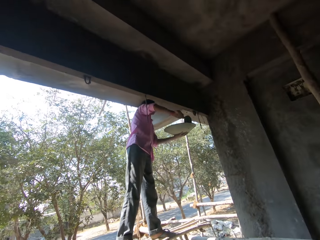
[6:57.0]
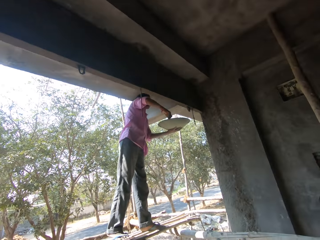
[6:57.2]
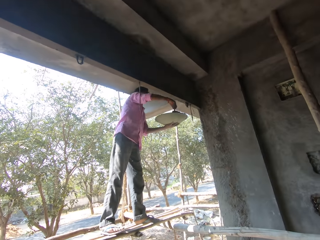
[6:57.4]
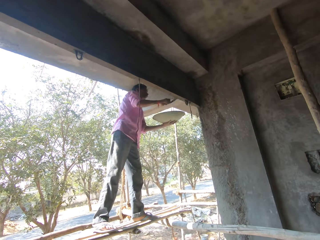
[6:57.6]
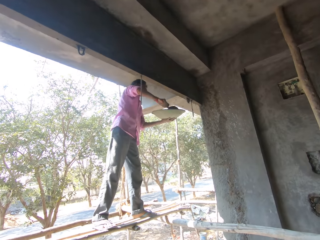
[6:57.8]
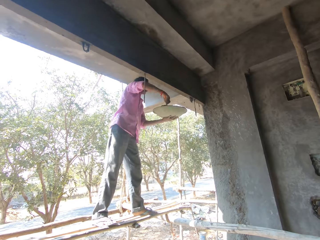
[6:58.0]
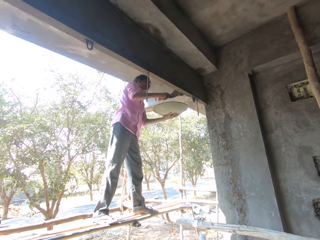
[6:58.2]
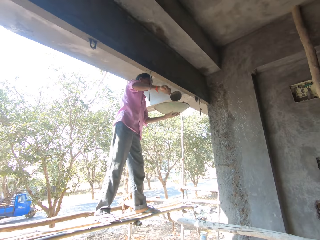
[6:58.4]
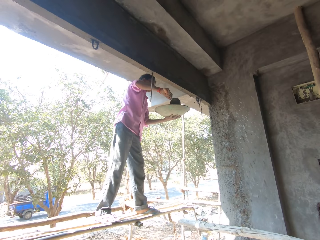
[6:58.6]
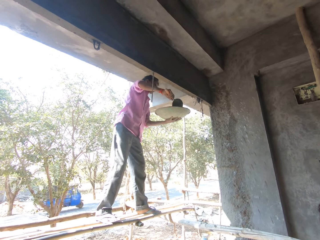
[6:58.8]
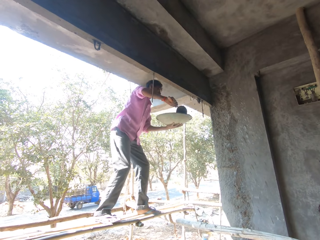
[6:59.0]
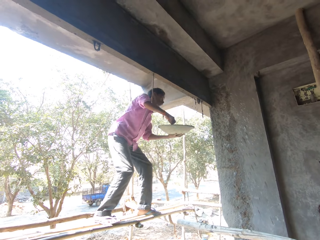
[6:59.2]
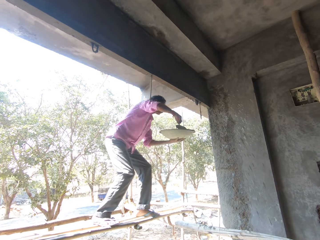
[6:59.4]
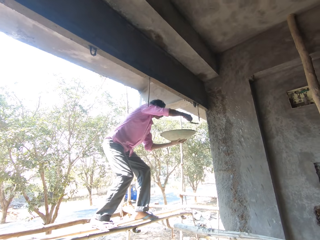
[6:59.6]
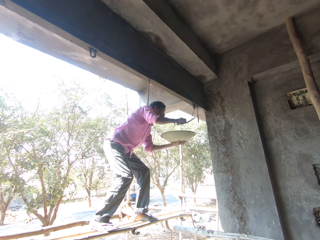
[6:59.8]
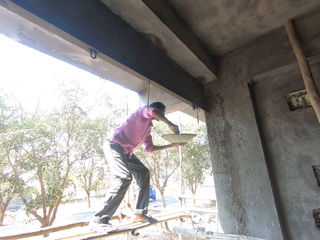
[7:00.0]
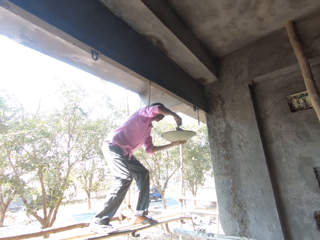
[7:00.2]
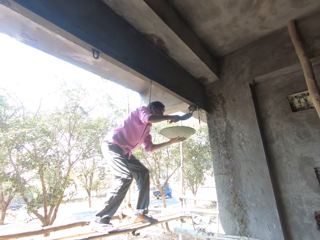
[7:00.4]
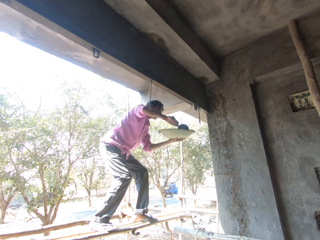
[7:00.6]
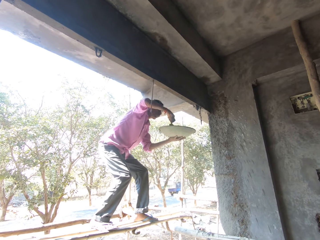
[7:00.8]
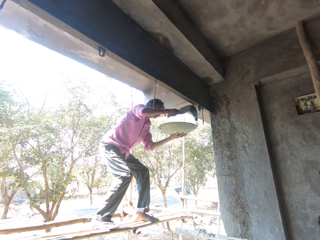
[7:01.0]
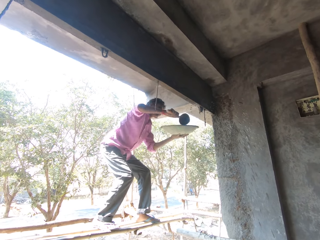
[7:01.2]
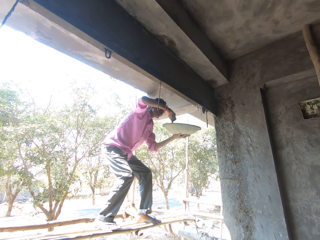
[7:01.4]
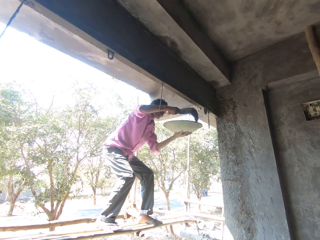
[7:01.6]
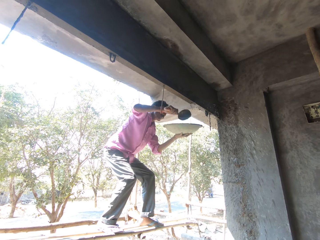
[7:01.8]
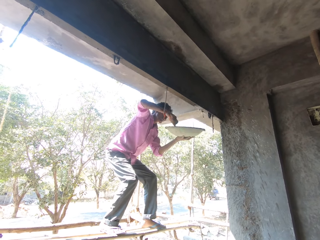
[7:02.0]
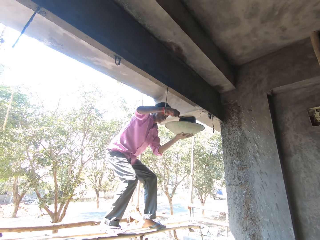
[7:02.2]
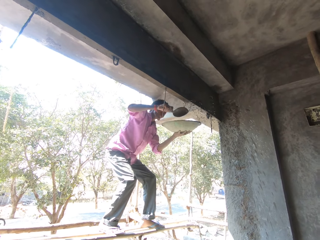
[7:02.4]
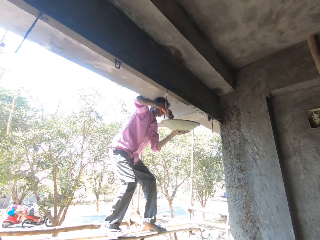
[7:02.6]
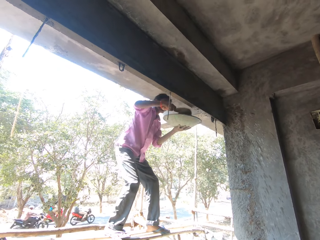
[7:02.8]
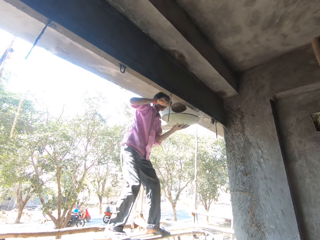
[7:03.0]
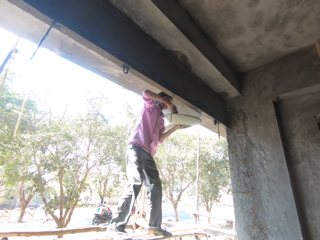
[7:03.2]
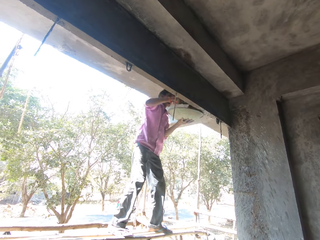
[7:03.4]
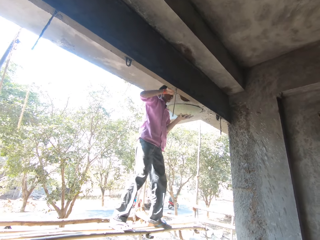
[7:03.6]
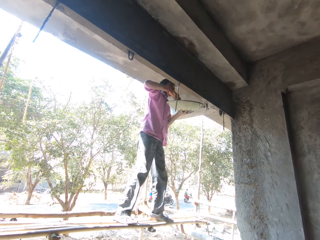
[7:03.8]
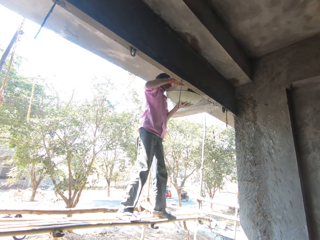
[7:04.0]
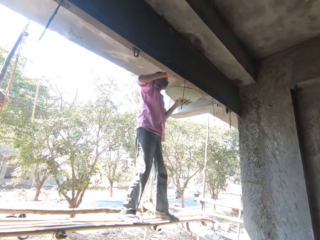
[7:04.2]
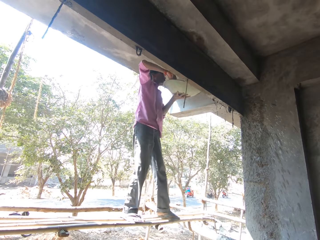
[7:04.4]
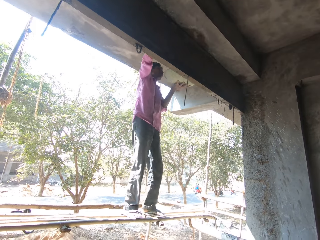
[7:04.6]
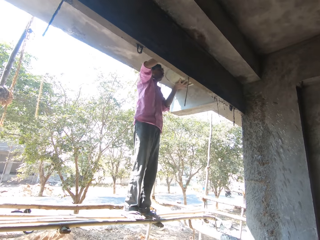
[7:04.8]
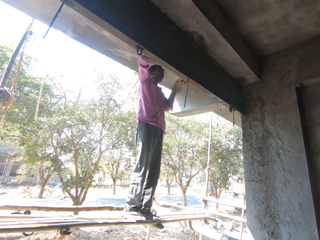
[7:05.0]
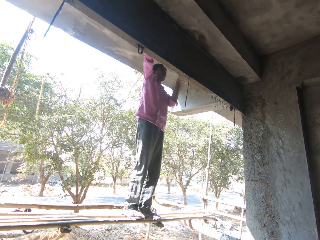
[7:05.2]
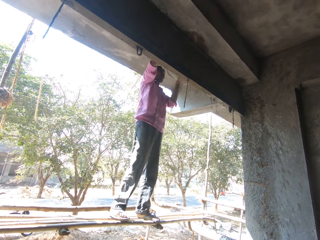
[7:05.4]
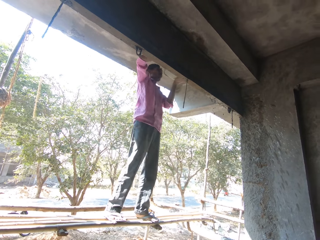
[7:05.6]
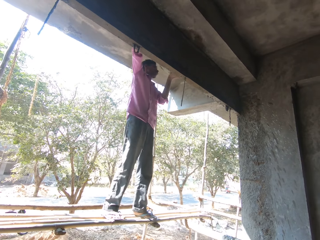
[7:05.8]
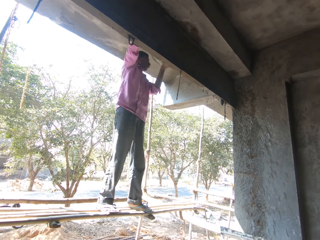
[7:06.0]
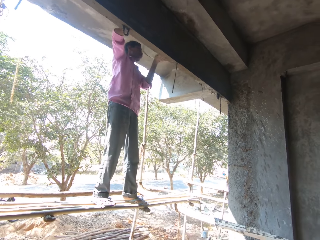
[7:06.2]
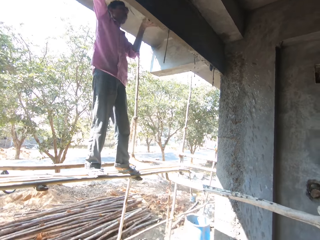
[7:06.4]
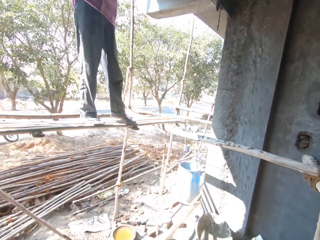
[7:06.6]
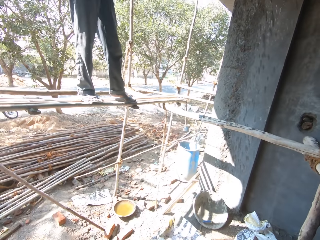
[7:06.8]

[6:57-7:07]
The camera wearer looks right.

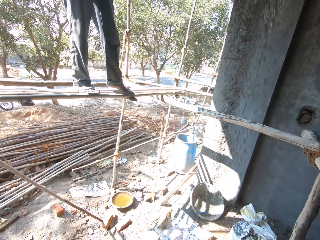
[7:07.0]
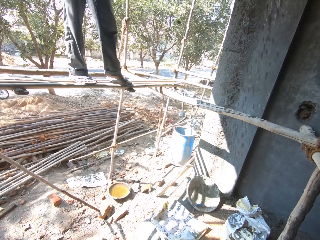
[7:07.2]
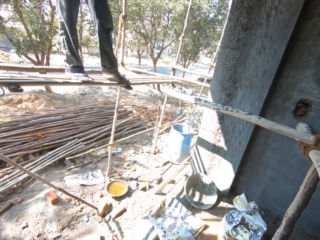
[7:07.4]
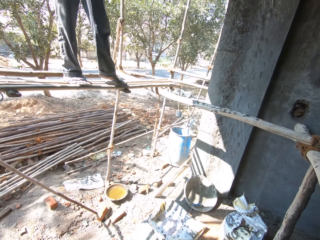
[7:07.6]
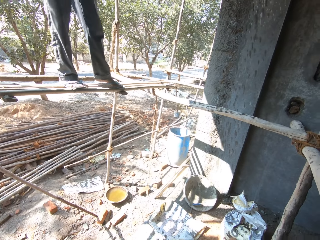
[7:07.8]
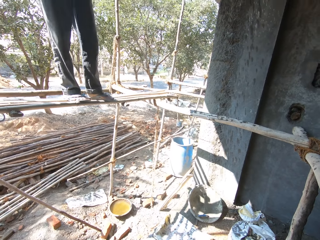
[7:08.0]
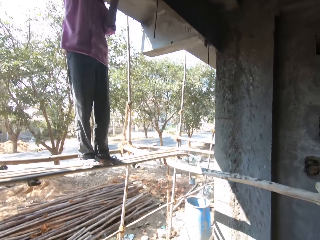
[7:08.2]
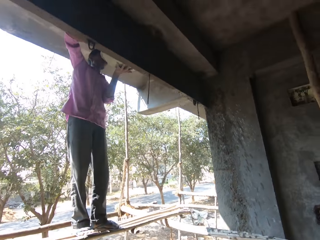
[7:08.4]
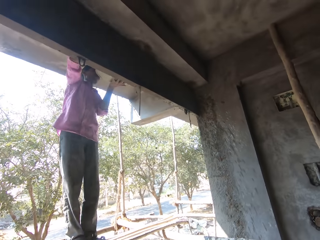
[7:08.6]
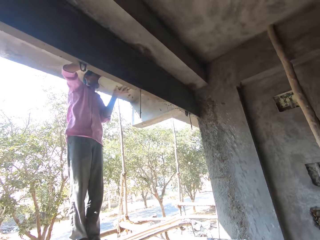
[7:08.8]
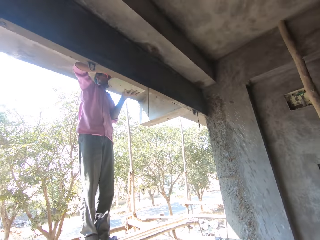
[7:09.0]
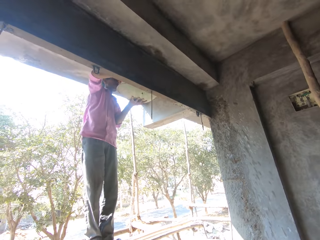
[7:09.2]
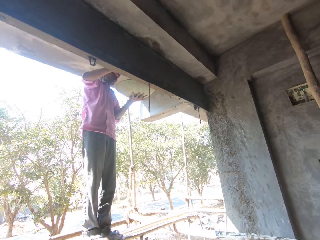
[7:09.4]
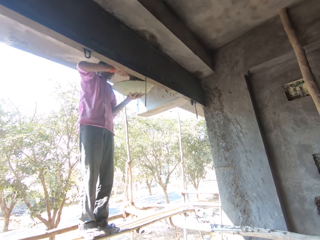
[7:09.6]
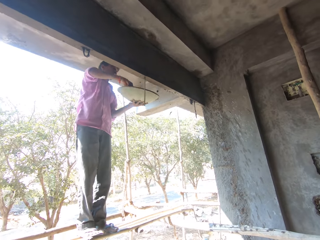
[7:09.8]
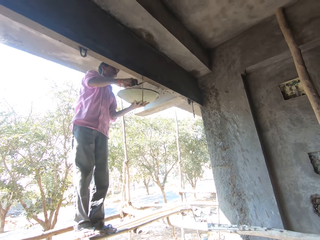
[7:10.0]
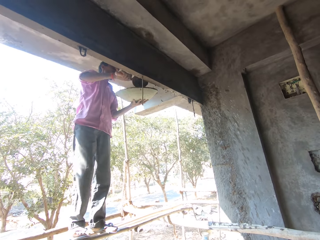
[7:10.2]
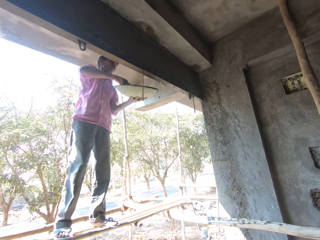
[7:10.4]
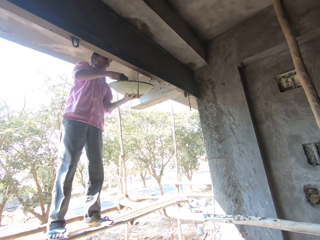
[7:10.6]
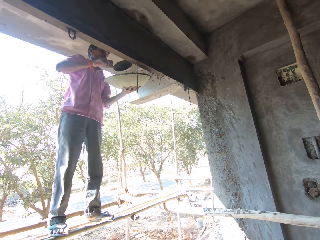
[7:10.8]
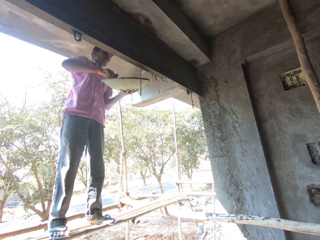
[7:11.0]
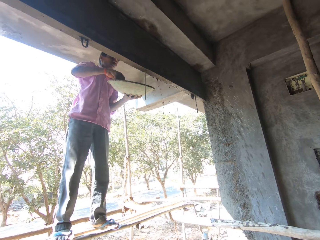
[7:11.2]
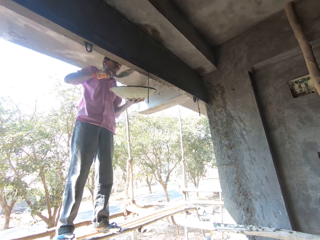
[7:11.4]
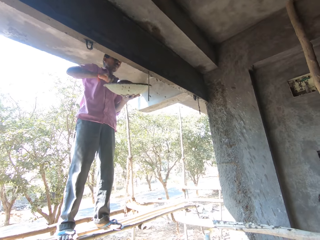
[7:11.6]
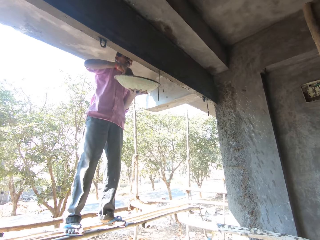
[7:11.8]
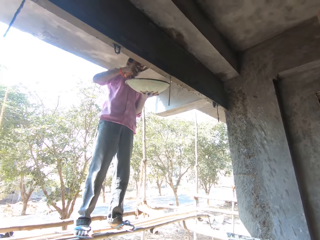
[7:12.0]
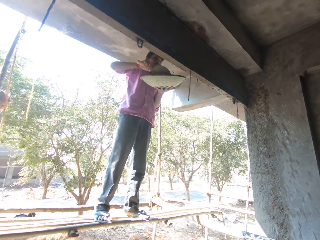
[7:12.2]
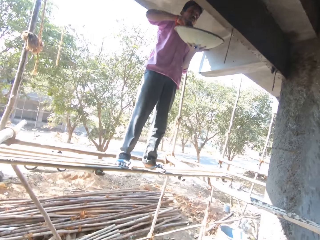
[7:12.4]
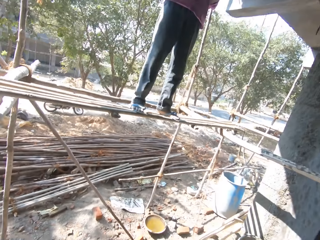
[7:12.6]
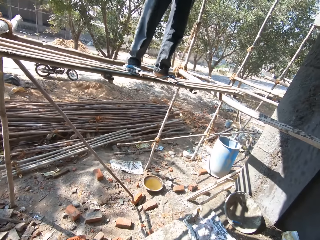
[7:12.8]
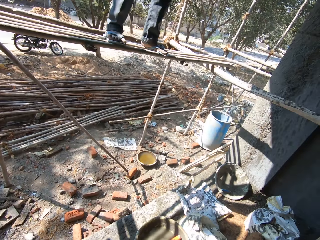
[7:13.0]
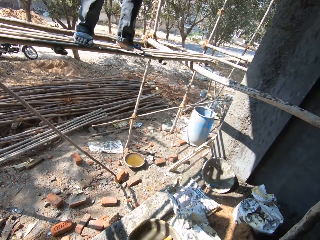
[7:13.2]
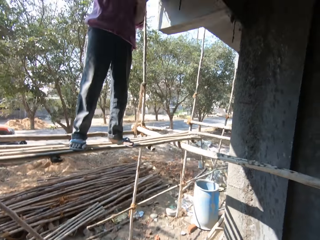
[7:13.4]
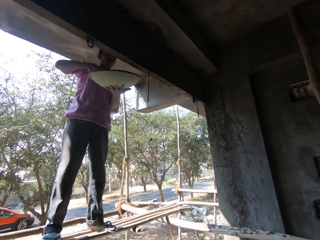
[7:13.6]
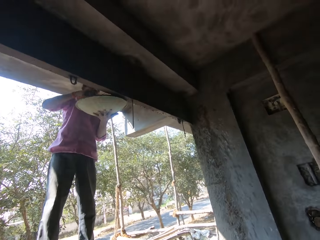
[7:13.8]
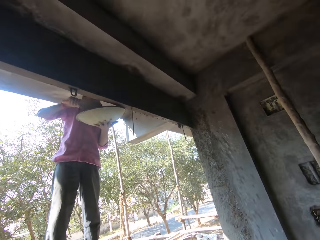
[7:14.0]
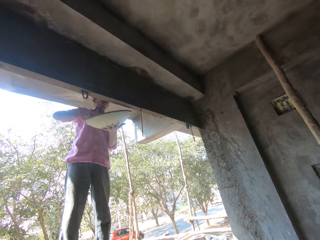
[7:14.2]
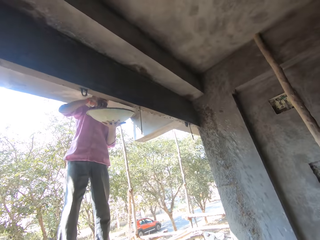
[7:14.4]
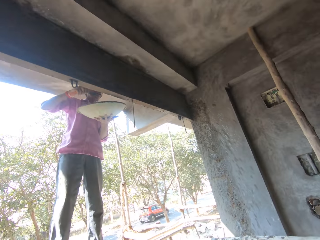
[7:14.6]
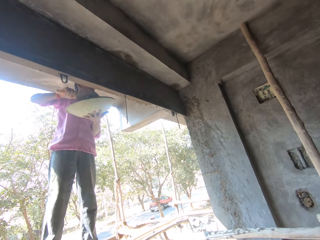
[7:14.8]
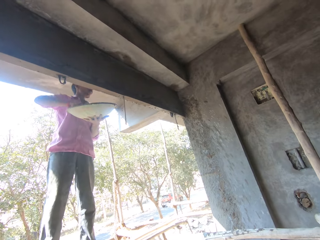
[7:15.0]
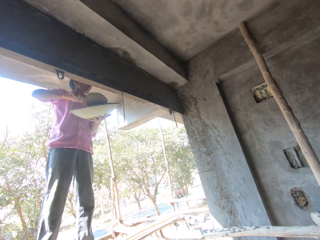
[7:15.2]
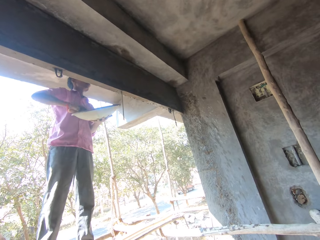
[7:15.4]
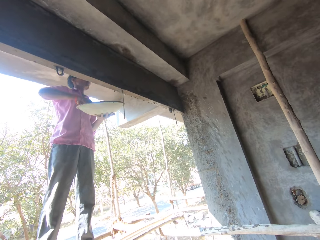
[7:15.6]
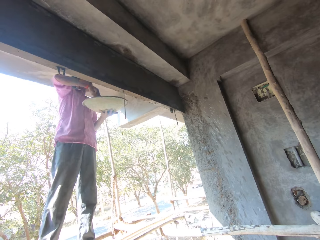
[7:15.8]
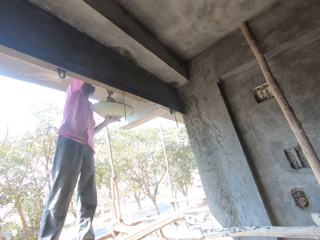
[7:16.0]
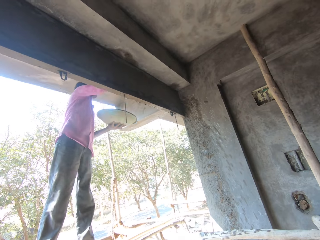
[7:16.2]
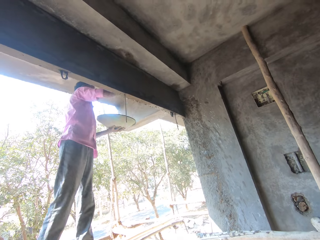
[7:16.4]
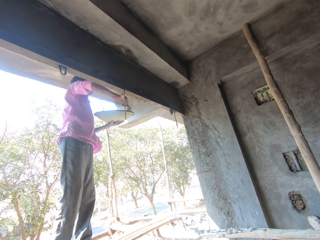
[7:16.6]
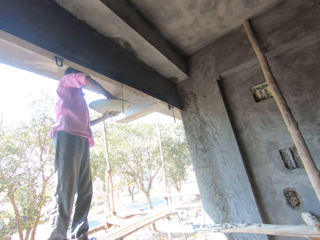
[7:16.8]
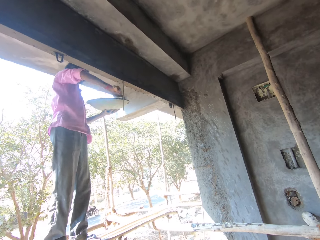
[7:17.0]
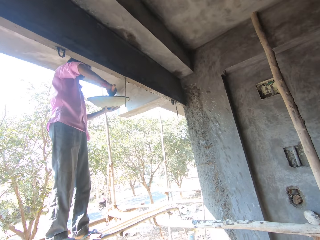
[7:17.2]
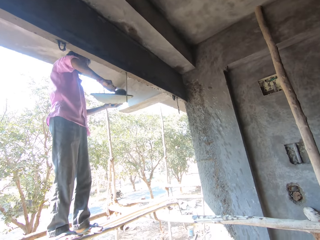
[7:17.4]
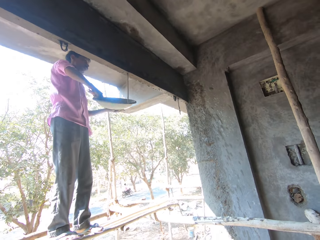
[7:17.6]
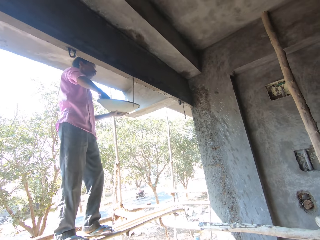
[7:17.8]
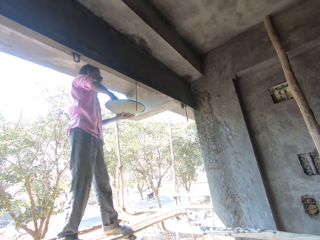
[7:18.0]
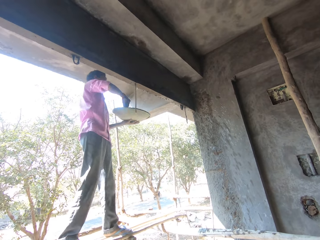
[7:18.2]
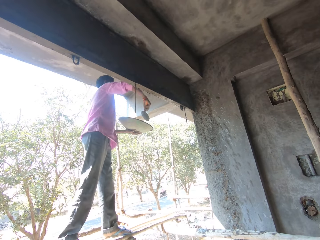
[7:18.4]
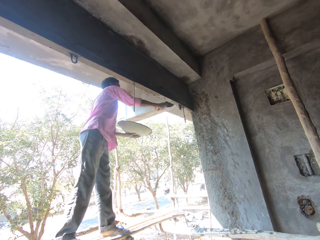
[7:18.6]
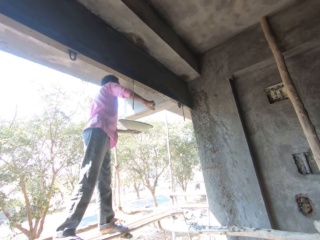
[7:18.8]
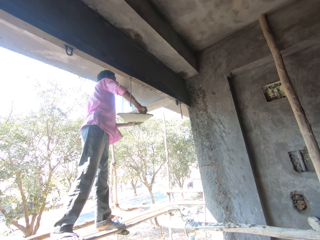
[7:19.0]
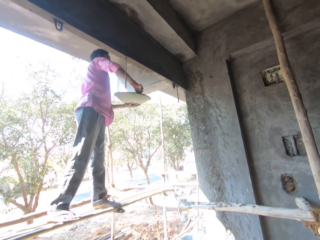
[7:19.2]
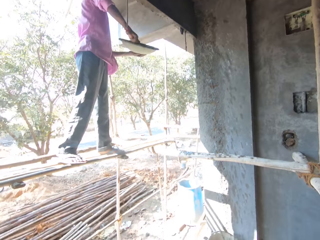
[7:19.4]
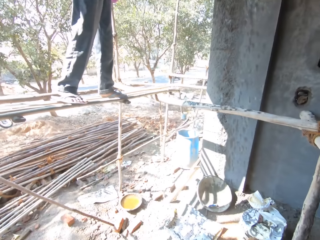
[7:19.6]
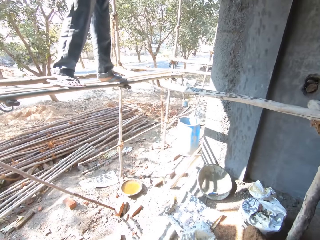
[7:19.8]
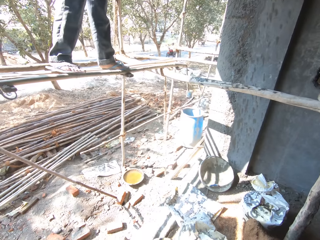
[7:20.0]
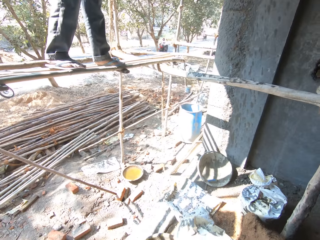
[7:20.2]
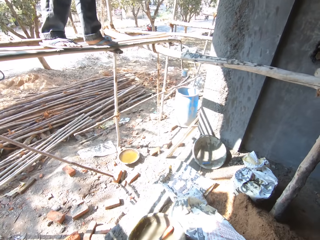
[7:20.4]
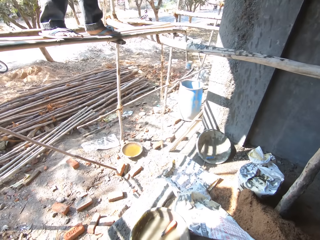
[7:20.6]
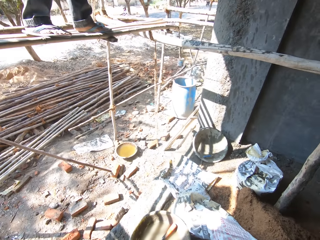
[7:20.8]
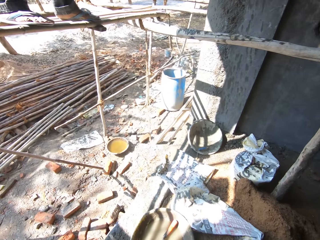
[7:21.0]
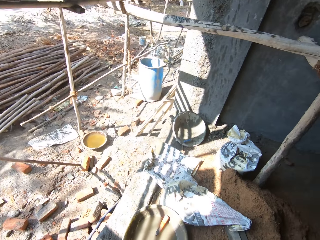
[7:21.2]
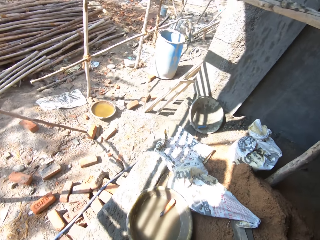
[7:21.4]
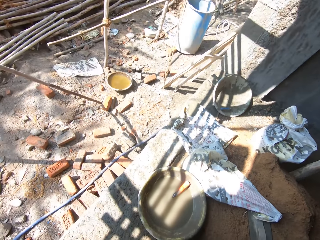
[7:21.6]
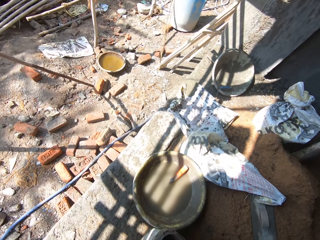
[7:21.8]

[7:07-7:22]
The camera wearer looks down. They look up and converse with a man. The man converses with the camera wearer. The camera wearer looks down. They look up and converse with the man. They look down.
